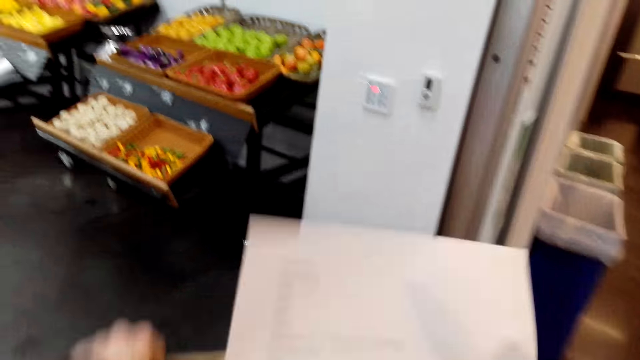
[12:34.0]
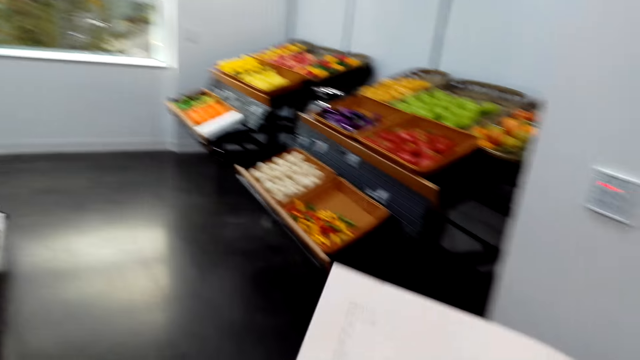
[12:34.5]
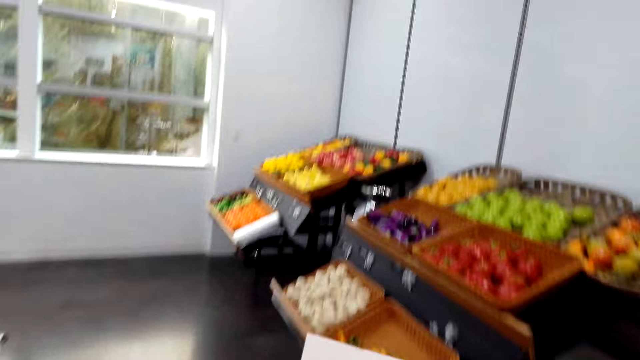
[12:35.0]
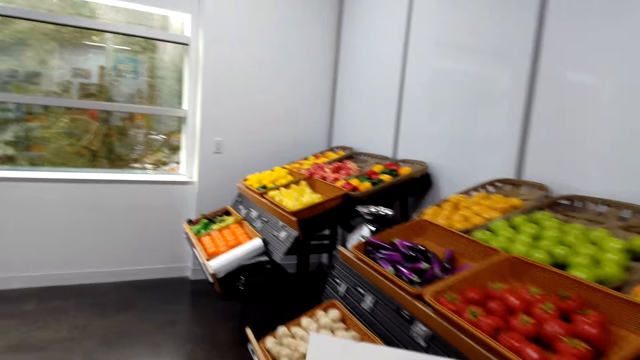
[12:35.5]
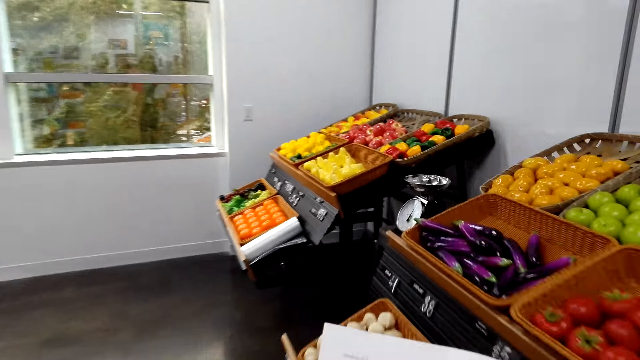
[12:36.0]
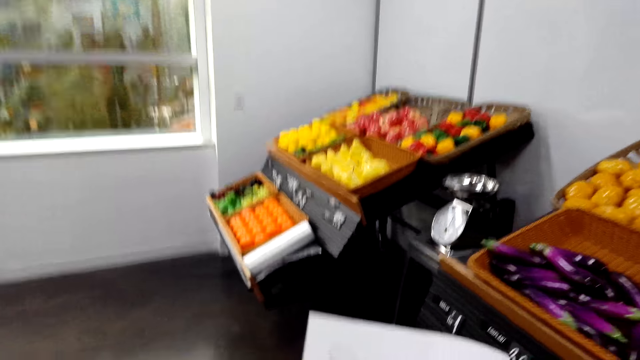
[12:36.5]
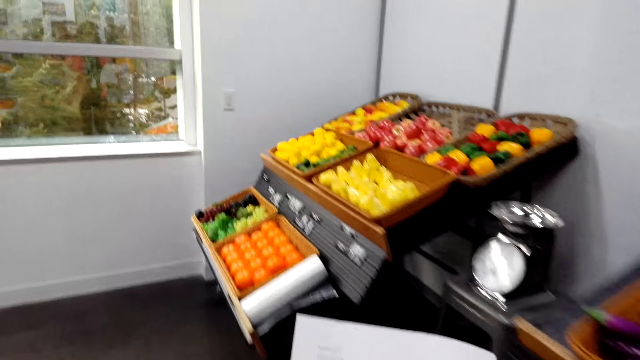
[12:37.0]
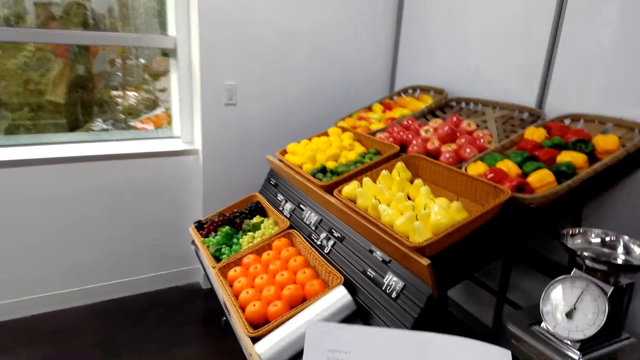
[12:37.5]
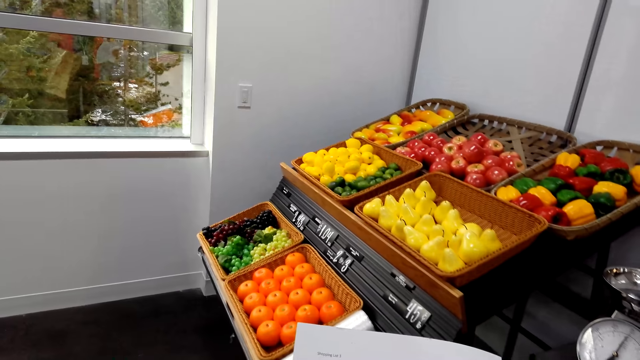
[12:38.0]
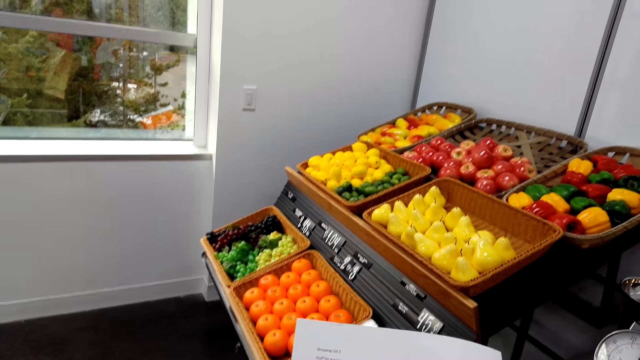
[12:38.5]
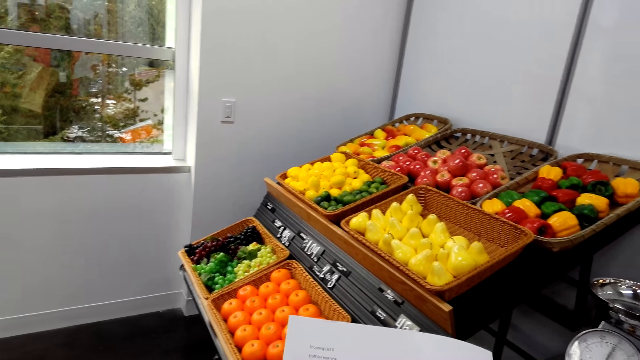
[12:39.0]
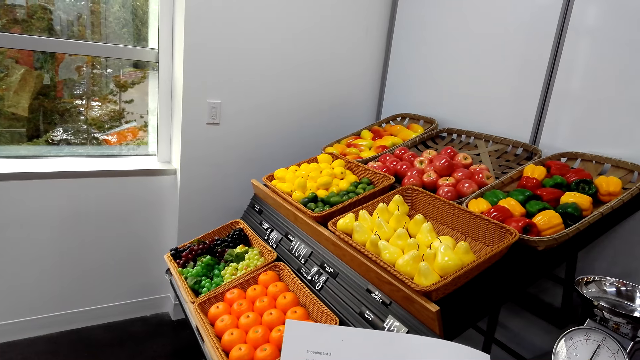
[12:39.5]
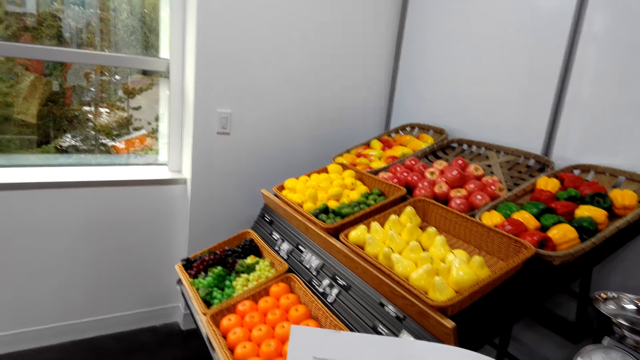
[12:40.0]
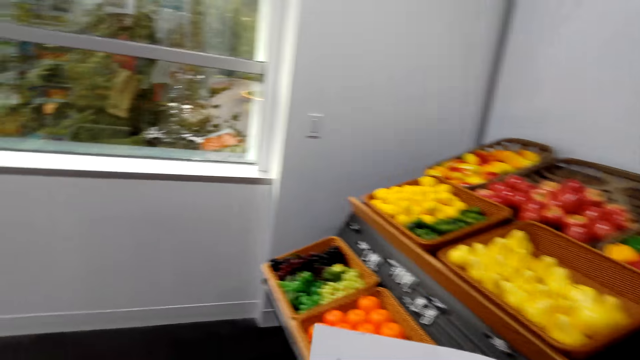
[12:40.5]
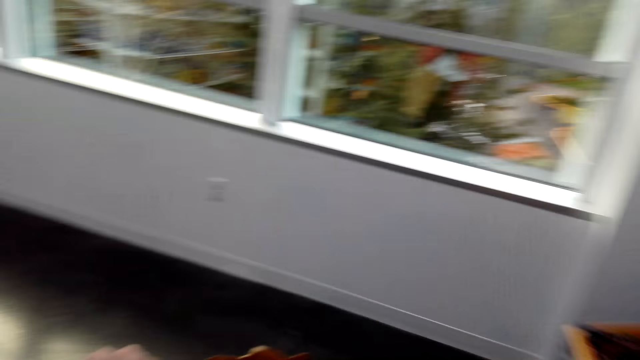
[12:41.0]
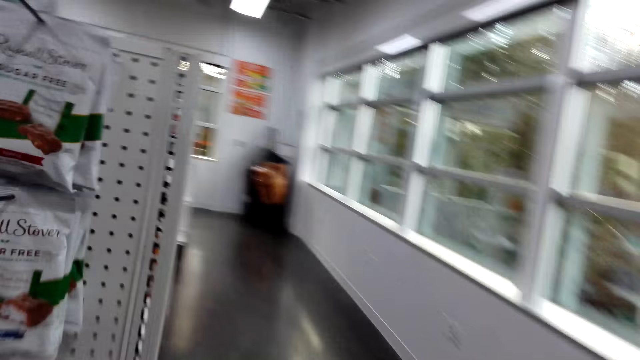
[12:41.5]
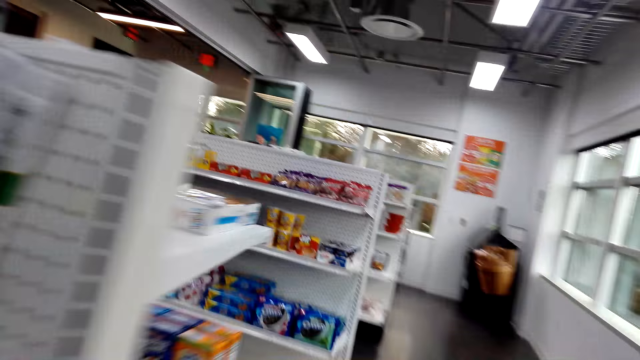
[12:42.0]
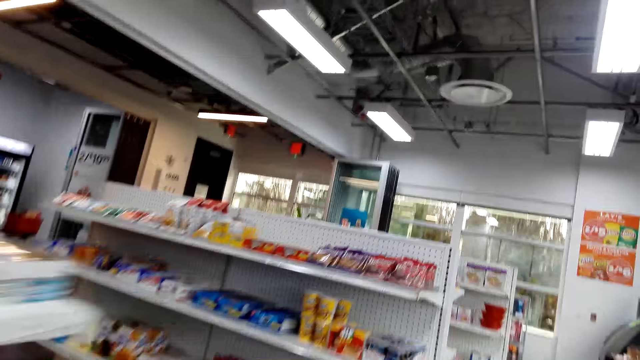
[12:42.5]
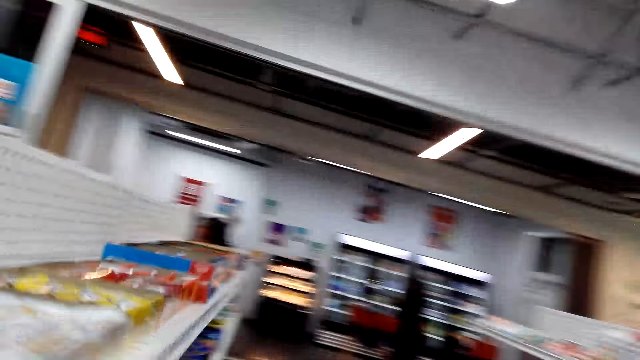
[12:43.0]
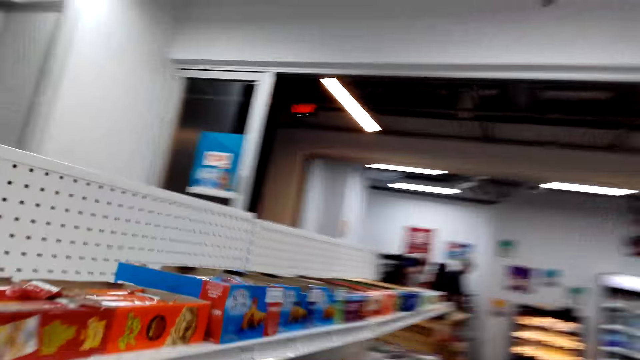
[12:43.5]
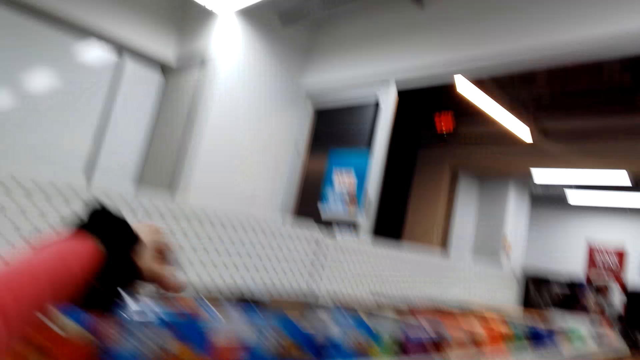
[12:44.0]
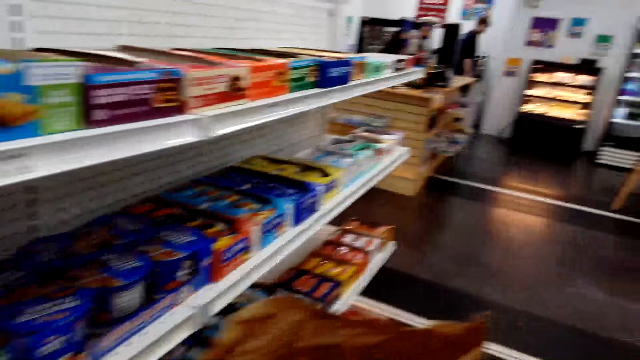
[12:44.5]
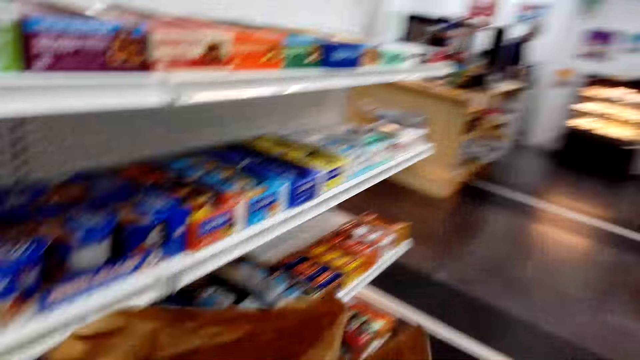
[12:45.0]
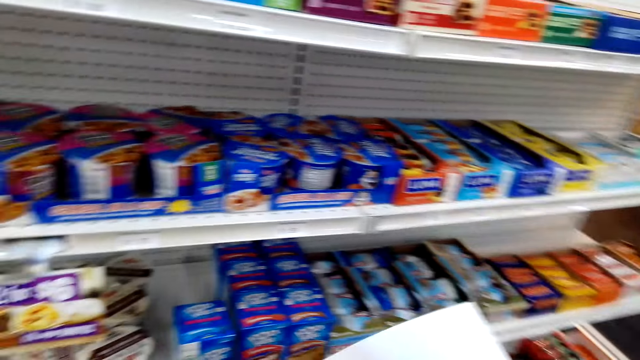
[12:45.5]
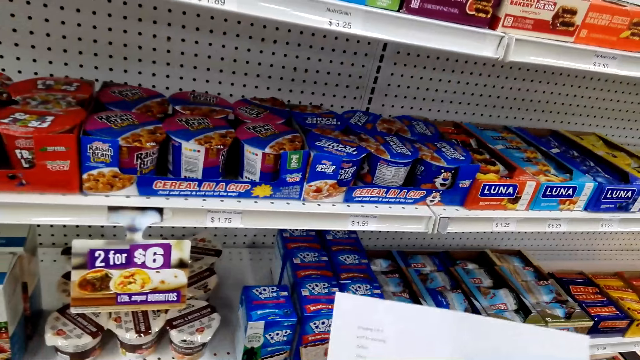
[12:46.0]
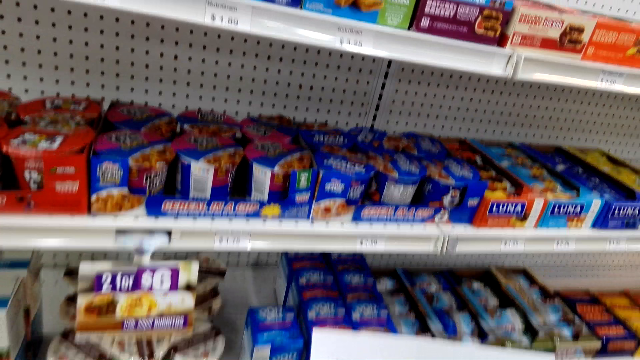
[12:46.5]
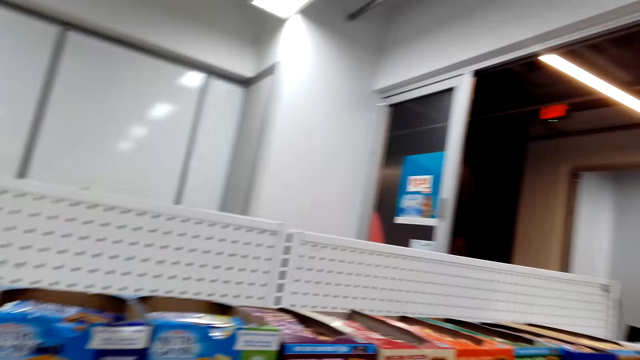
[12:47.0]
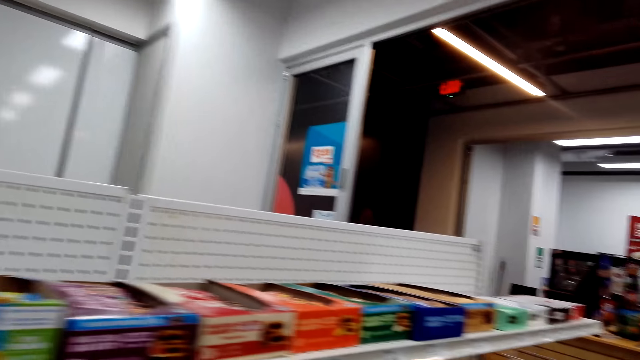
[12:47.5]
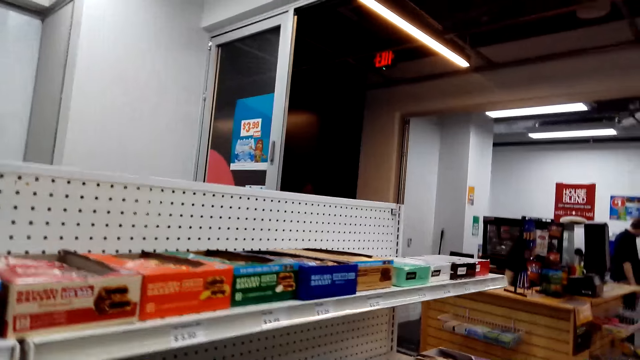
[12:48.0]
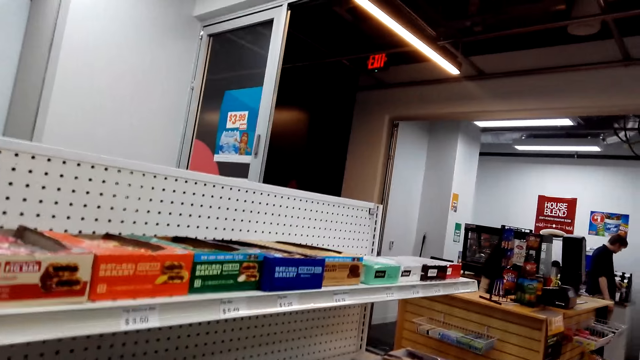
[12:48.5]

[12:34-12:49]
The camera wearer stares at the organic produce. They walk towards another rack. They pick up the chocolate bar. They place the bar in the bag. They inspect the racks.

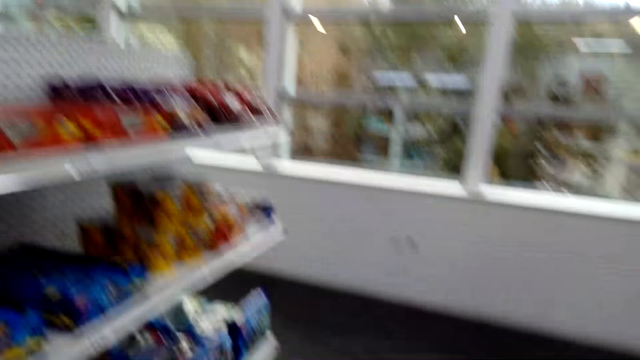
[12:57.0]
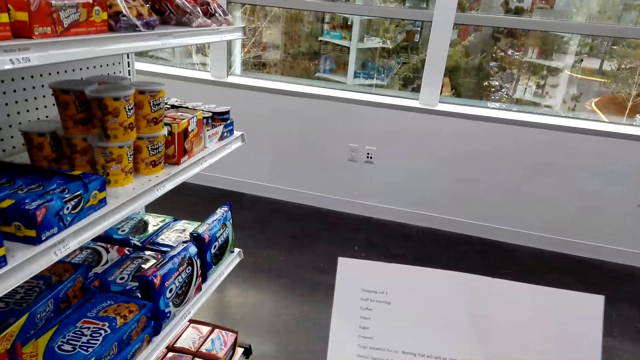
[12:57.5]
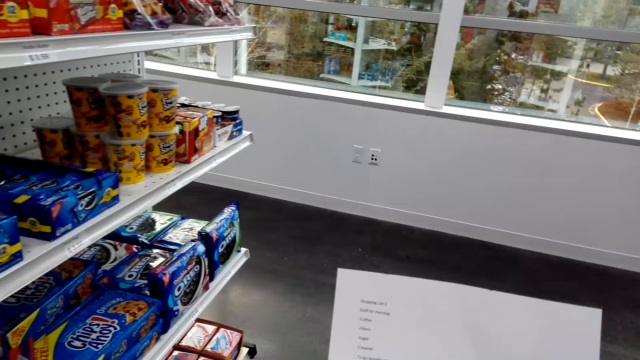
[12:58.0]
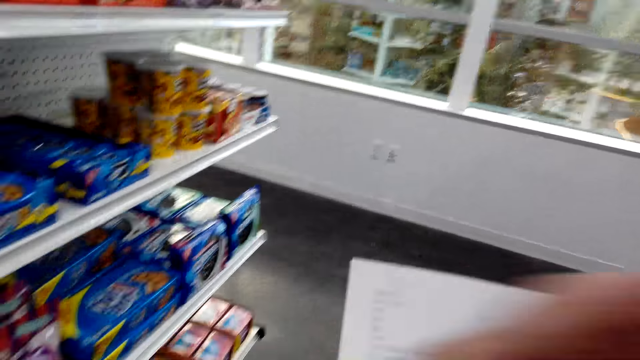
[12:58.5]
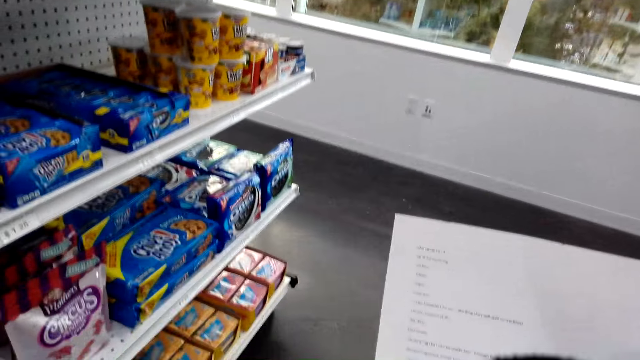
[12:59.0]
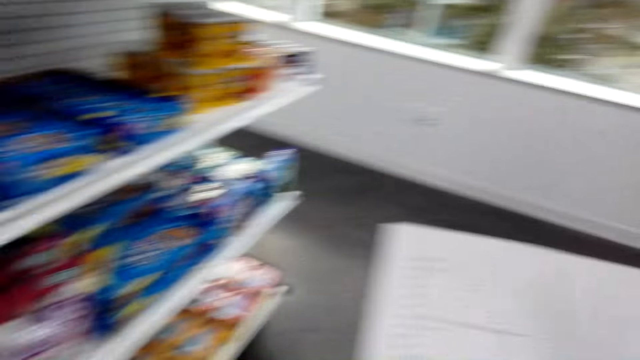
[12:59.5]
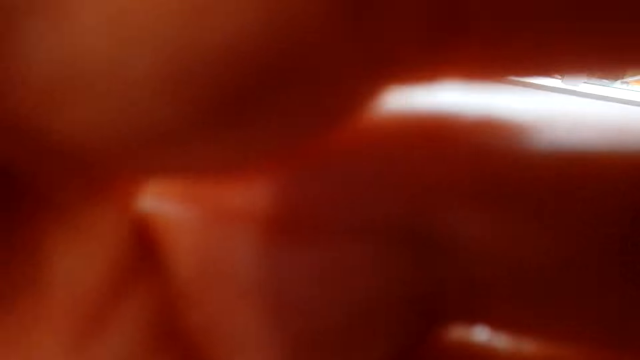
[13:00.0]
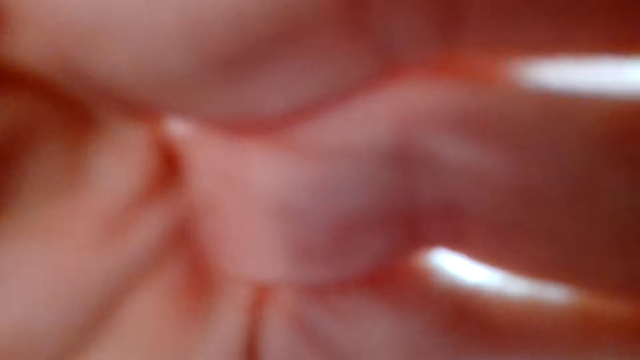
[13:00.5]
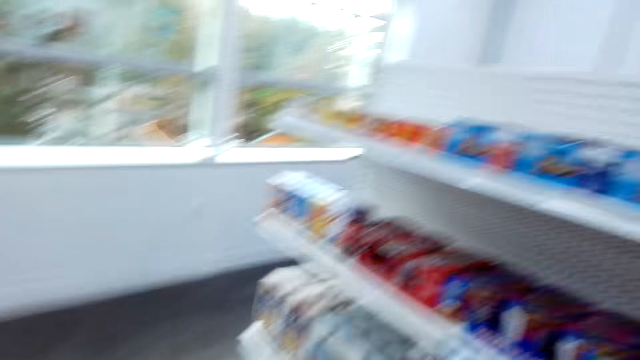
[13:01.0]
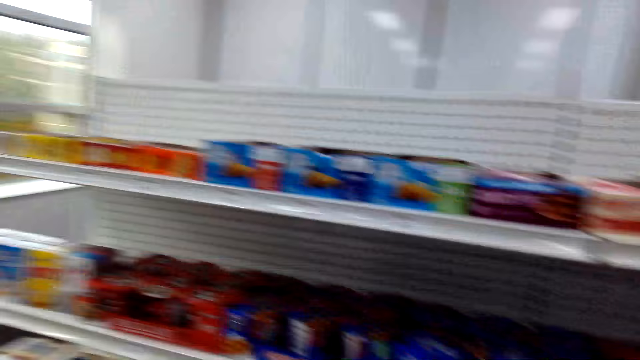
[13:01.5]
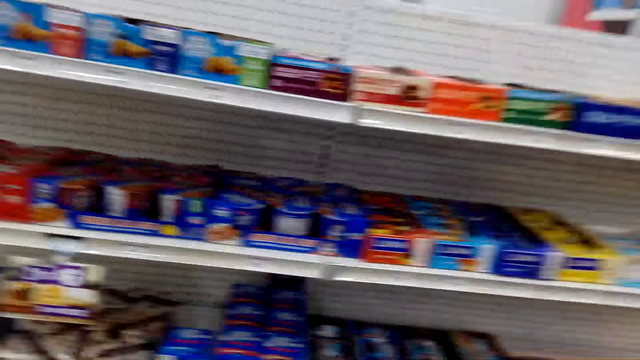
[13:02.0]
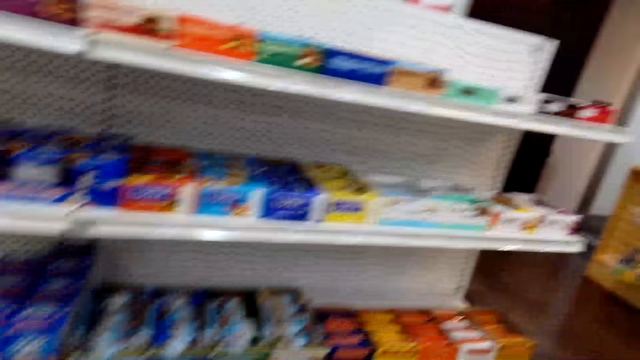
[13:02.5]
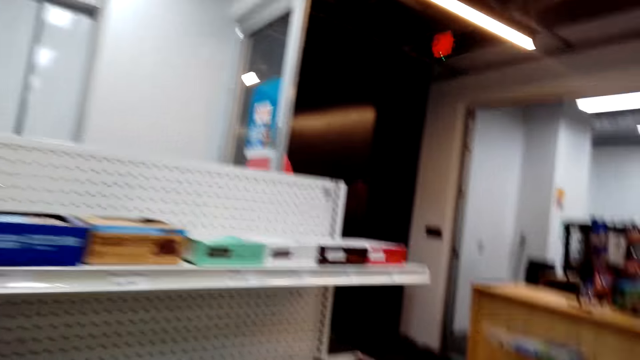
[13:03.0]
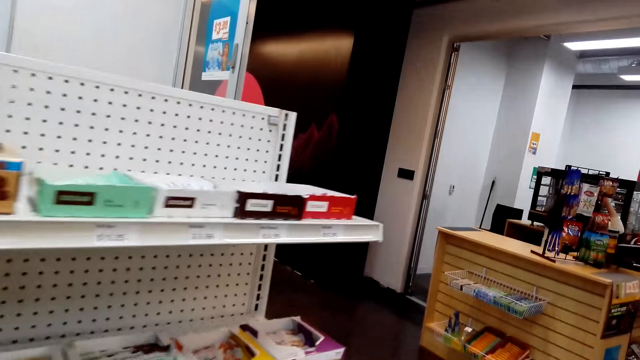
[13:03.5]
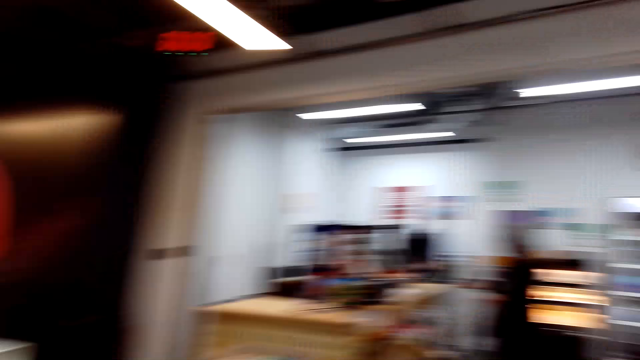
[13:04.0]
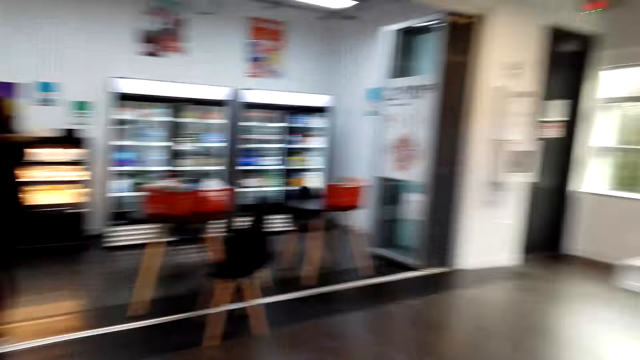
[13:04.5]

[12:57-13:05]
The camera wearer reads the list. They hold the camera. They inspect the racks. They talk to a woman.
